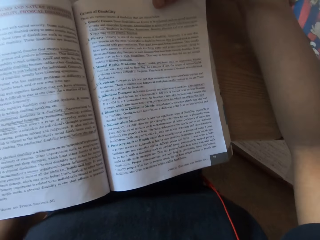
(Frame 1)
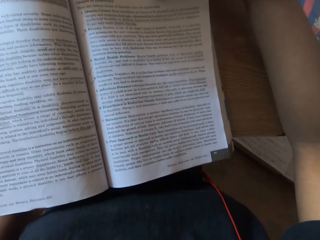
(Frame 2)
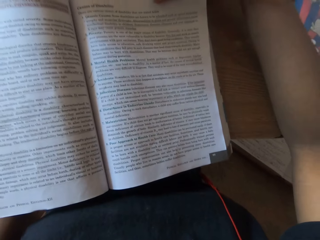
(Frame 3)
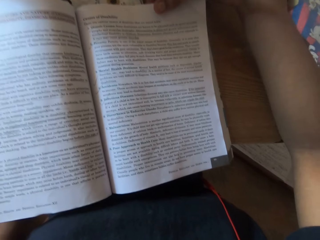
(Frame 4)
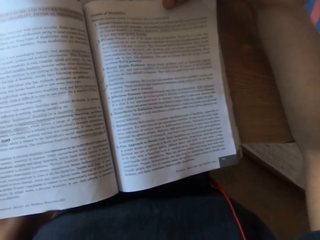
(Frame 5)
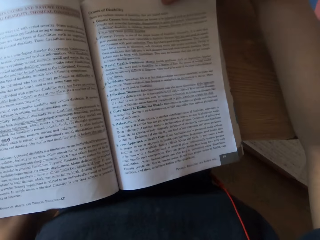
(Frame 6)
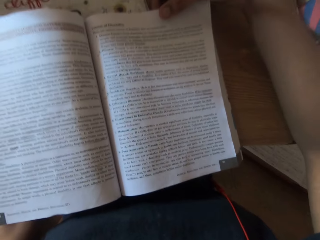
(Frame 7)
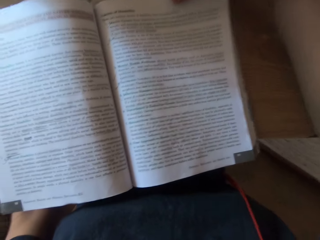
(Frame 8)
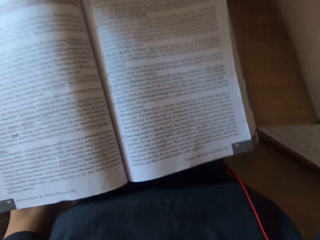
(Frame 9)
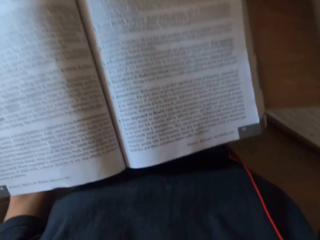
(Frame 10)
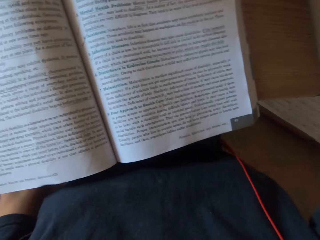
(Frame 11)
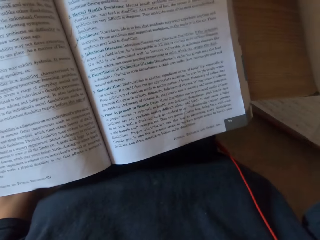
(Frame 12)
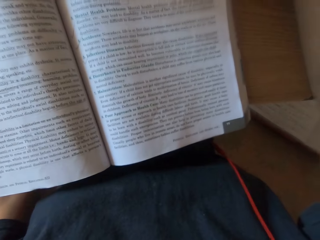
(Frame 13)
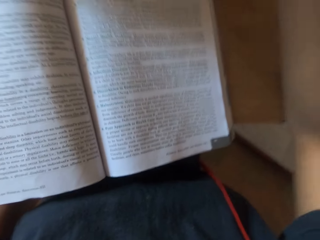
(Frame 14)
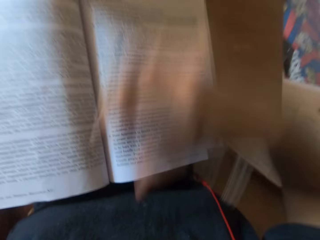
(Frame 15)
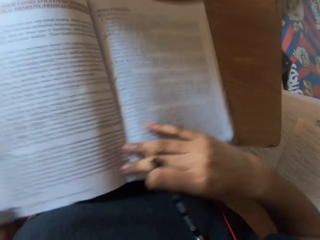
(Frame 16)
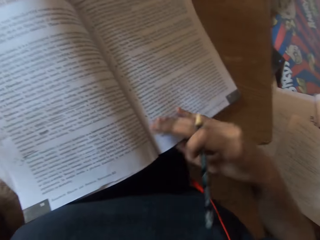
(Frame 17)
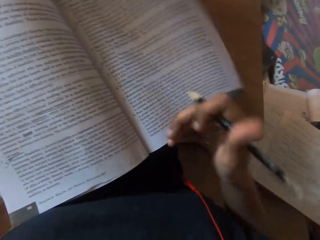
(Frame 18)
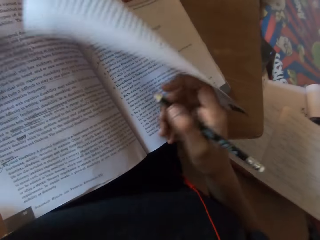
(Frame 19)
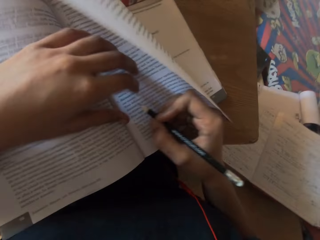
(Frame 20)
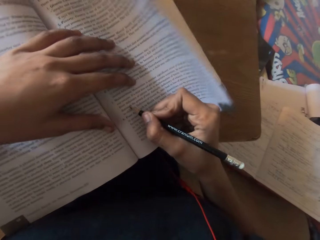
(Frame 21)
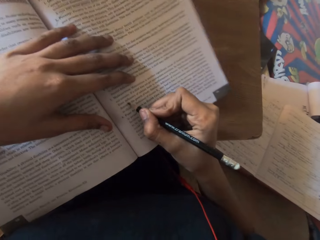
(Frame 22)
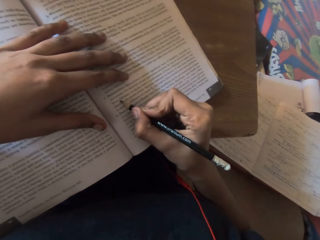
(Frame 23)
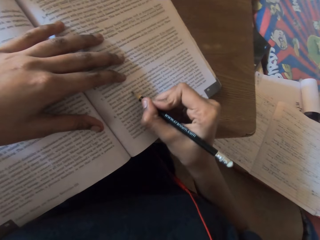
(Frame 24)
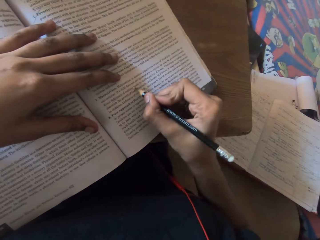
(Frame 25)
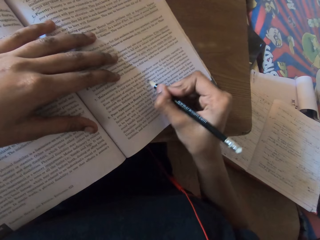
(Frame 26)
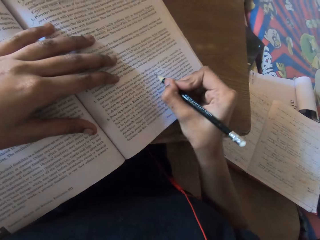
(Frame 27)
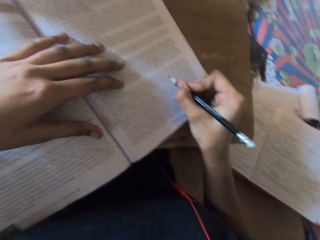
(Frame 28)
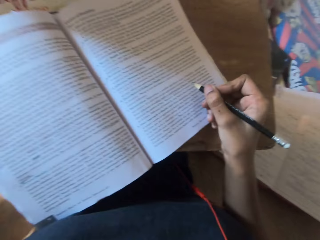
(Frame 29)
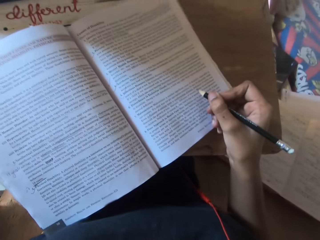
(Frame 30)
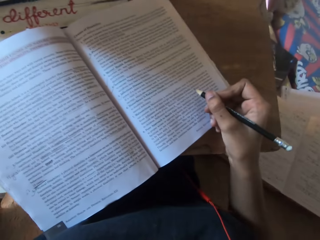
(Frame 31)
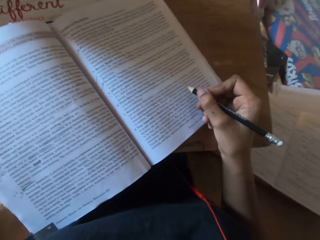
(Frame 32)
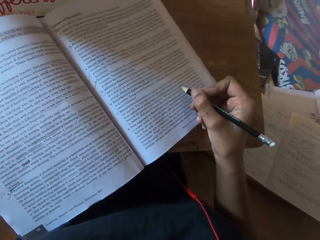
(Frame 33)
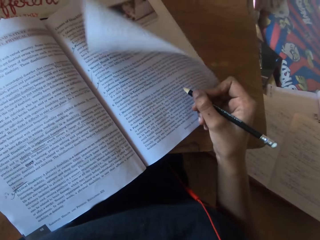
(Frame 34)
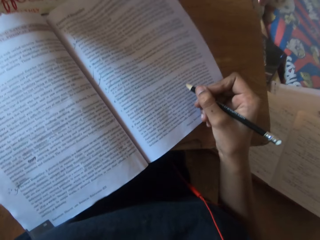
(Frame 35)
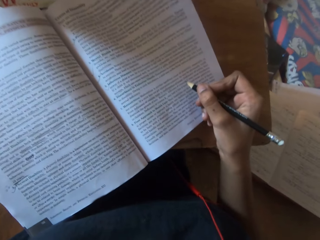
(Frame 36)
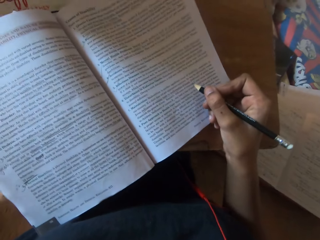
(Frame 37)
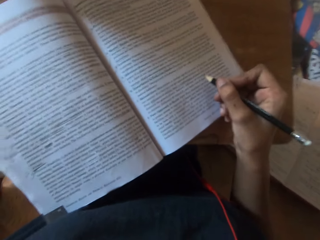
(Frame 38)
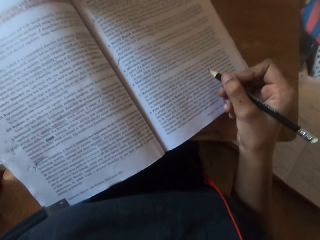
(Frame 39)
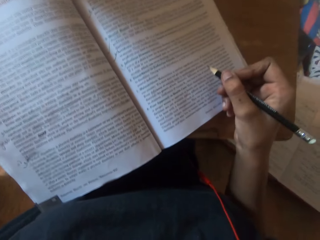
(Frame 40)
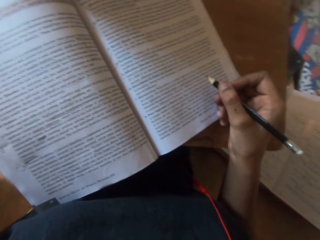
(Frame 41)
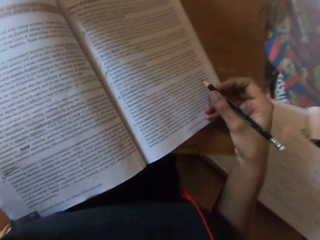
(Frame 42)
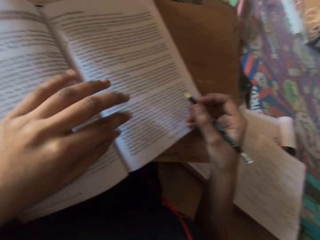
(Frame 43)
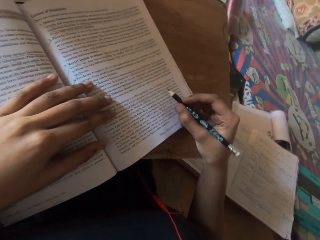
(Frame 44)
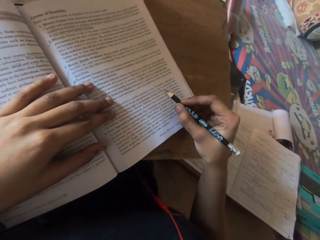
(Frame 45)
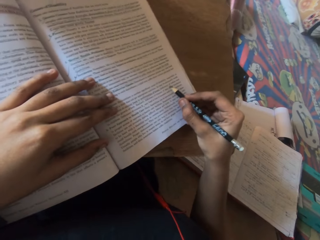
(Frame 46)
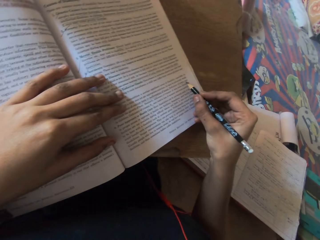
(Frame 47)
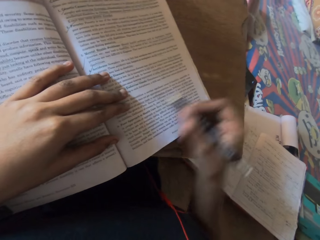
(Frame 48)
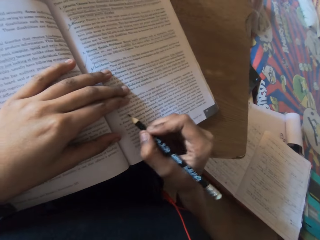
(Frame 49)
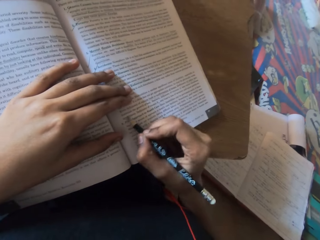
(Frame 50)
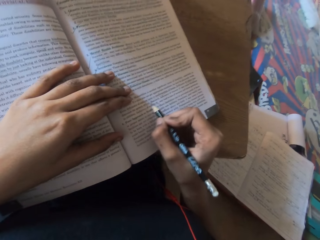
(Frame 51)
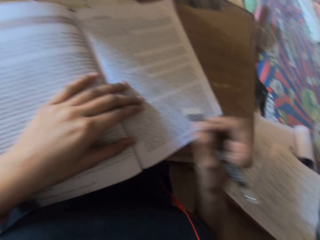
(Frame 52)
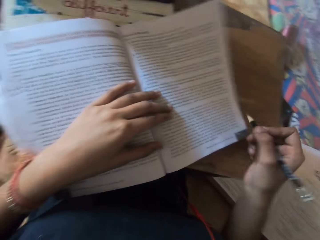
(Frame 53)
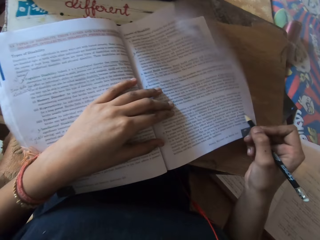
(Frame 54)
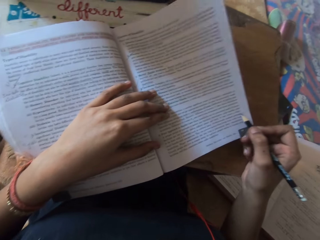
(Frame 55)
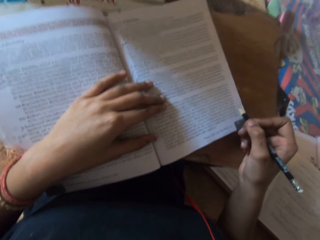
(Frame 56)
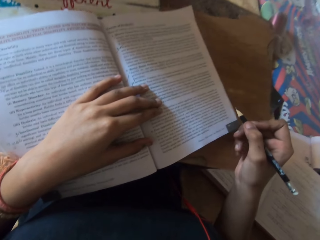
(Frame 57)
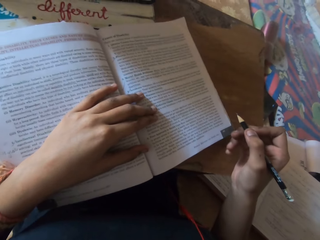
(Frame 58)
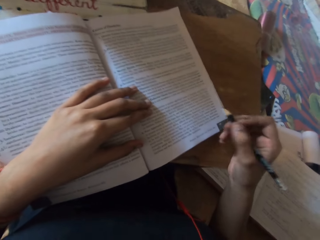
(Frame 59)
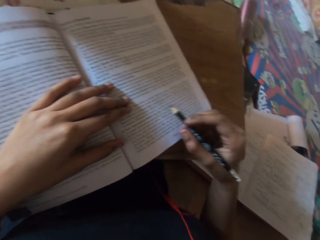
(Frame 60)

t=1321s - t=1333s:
The camera wearer adjusts the book on the table with her right hand. She places her left hand on the book on the table. She points at the writing with a pencil. She draws a line on the page of the book with the pencil in her right hand. She adjusts the camera on her head with her left hand. She places her left hand on the book on the table. She draws a line on the page of the book with the pencil in her right hand.

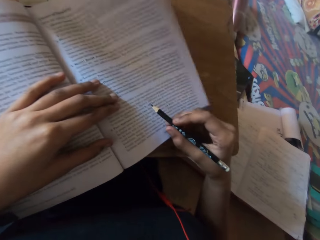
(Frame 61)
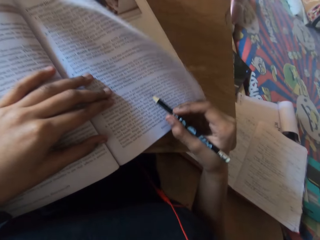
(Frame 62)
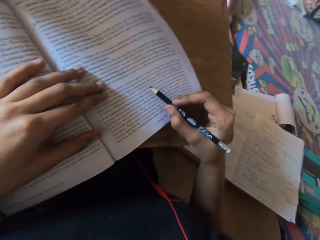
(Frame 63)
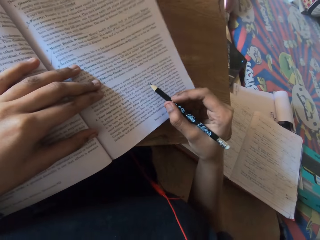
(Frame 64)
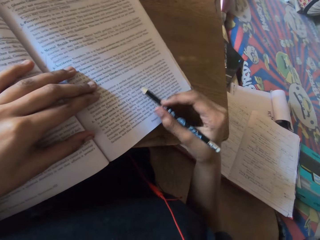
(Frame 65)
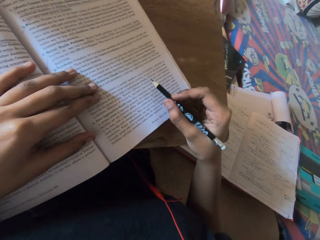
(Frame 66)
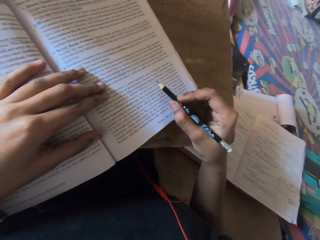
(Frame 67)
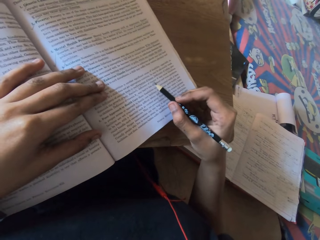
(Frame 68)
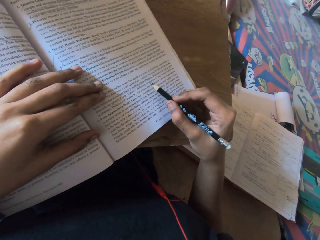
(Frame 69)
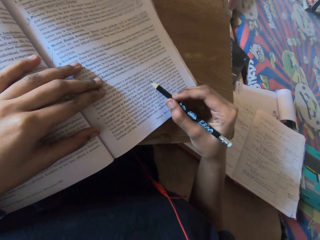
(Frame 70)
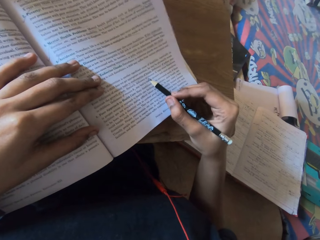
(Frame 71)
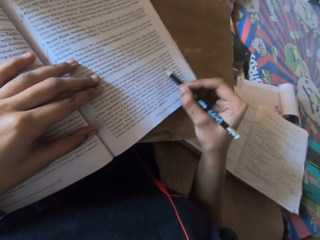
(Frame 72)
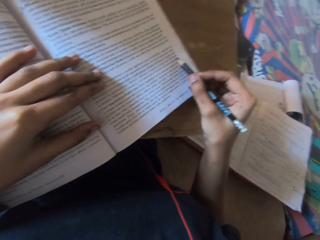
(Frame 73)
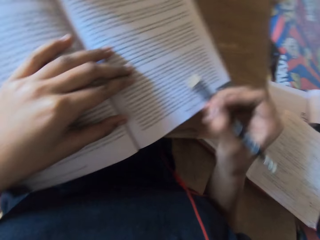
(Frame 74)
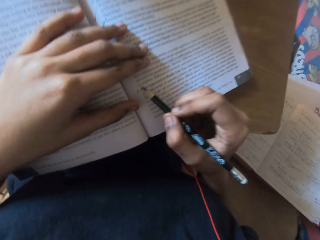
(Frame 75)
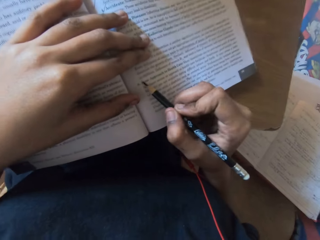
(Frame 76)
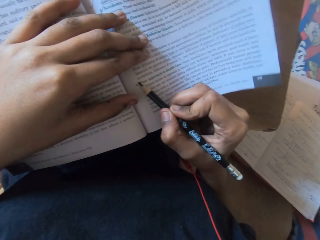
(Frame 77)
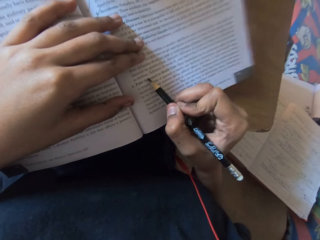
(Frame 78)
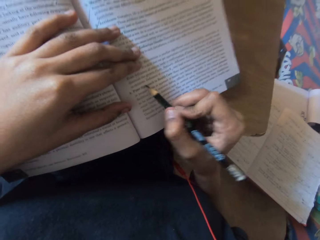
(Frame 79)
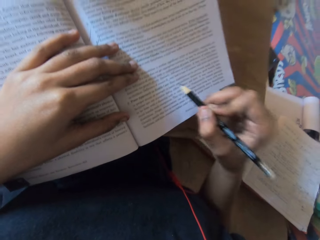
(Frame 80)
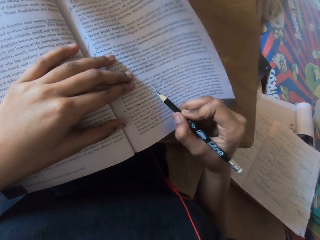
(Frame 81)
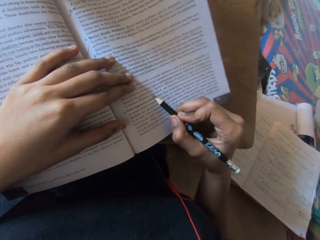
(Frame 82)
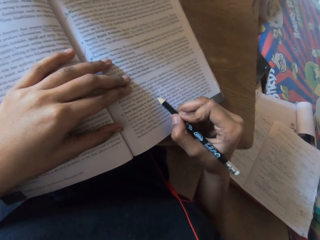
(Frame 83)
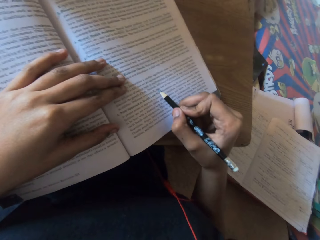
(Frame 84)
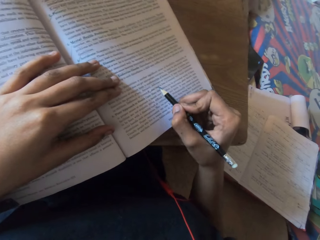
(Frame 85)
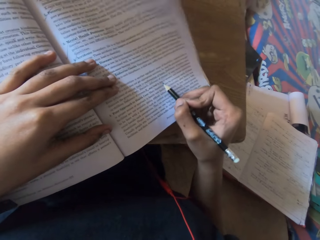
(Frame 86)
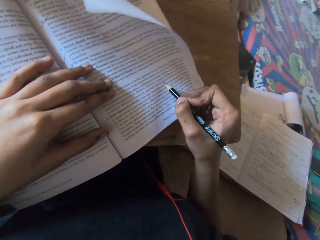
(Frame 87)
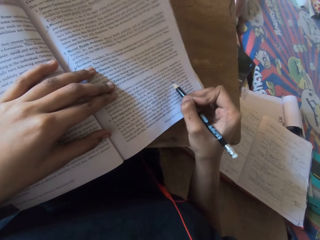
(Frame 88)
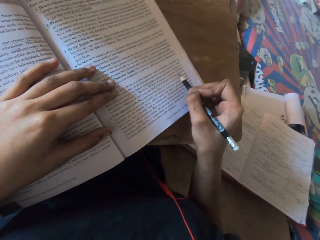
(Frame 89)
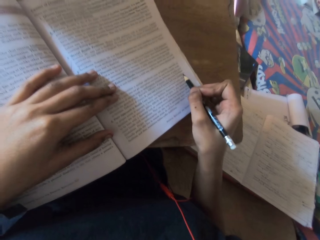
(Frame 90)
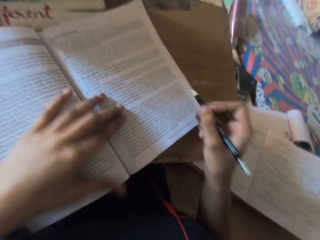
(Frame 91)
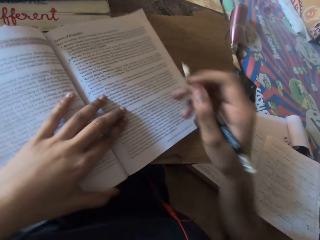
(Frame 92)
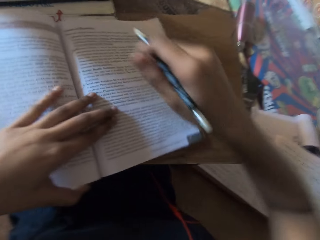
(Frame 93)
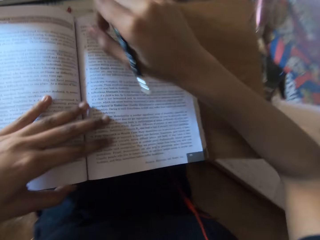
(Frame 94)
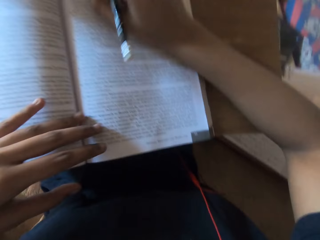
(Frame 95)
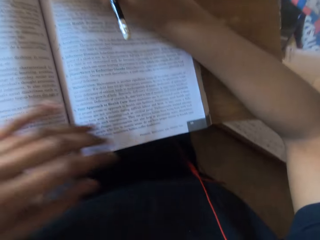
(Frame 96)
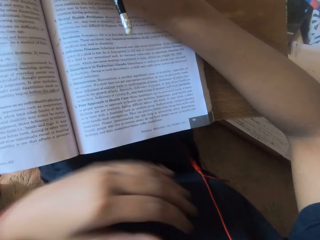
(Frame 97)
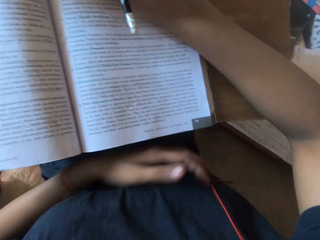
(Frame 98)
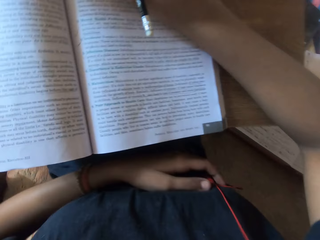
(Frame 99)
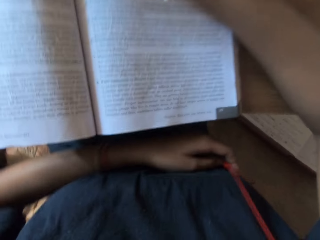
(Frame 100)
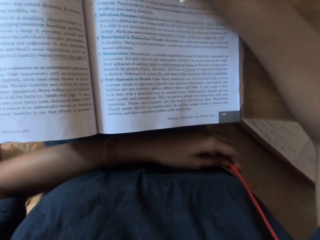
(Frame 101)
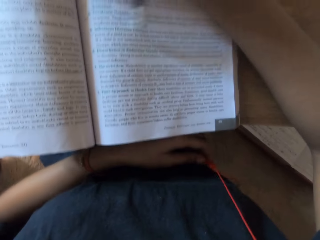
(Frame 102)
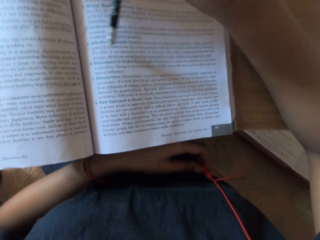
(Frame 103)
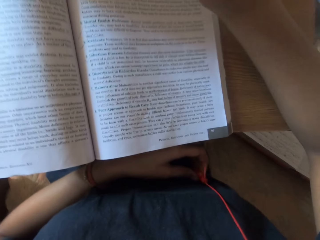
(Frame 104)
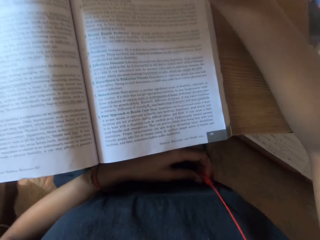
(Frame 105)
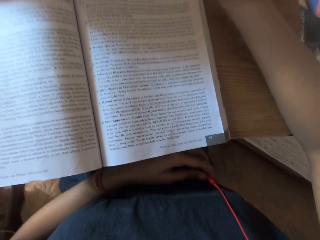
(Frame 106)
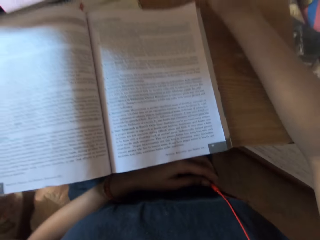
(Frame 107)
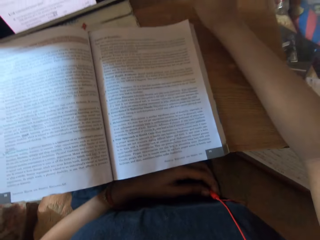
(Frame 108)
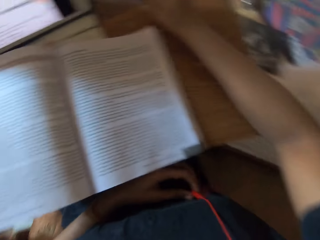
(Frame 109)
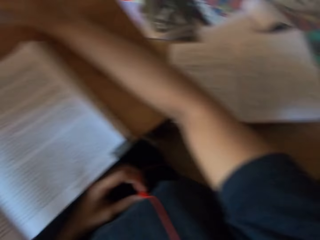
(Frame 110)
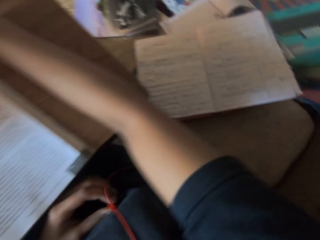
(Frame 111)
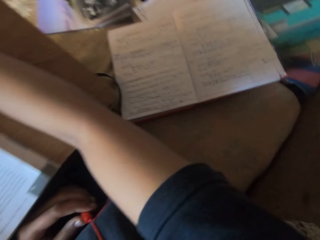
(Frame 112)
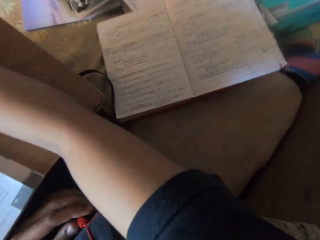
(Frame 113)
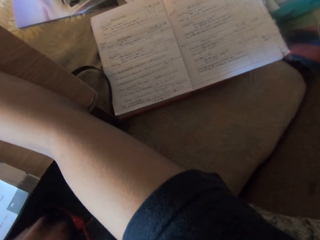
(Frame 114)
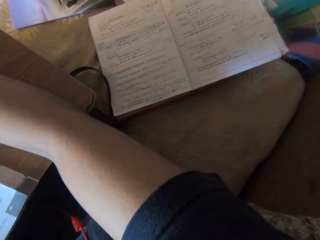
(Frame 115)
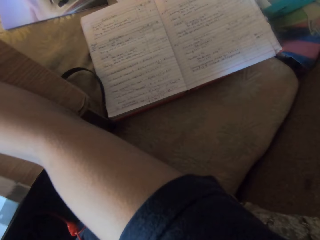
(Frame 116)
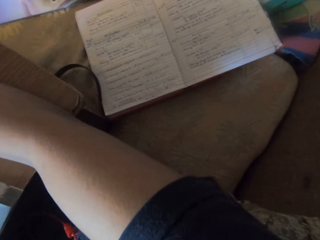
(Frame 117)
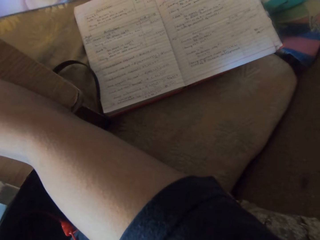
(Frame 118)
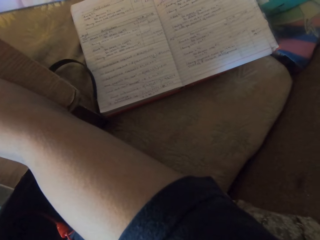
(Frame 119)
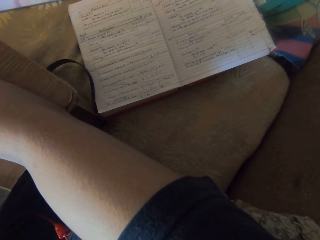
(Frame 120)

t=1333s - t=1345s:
The camera wearer draws a line on the page of the book with the pencil in her right hand. She adjusts the book on the table with her left hand. She places her right hand on the book on the table. She places her left hand on a cord on her body.
